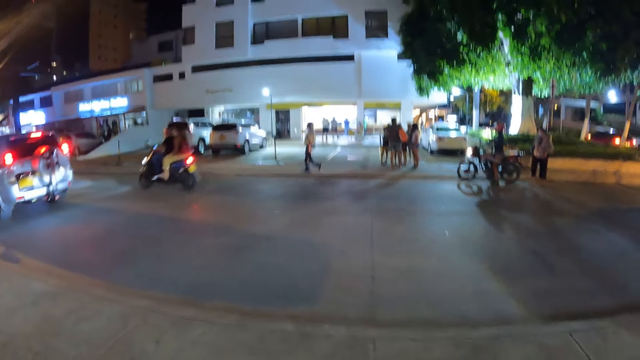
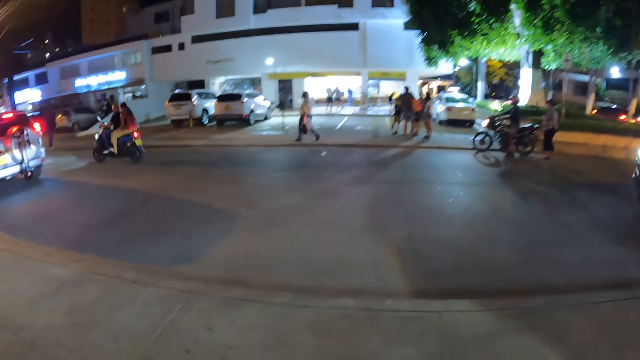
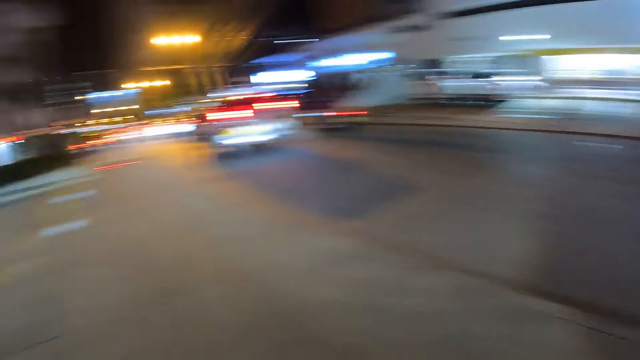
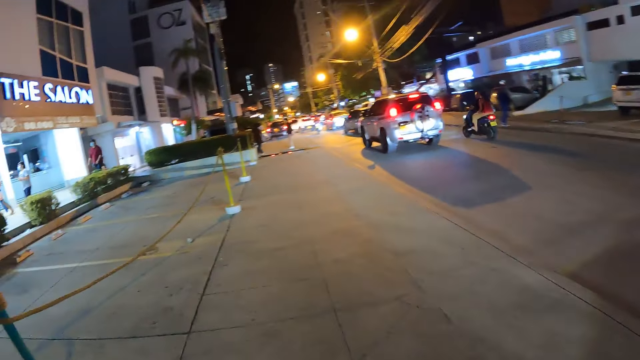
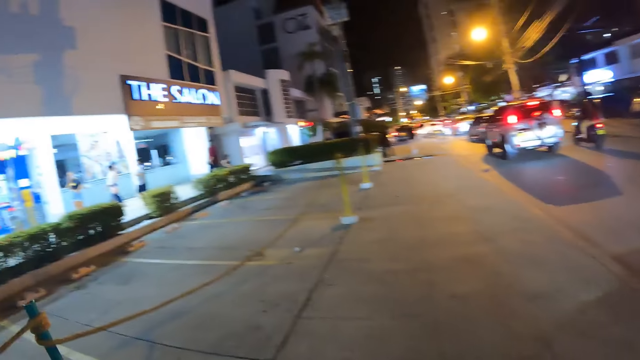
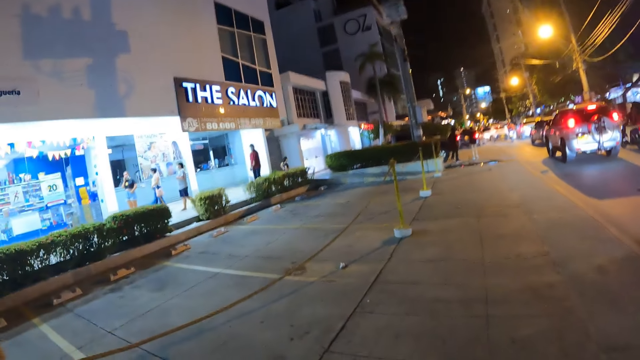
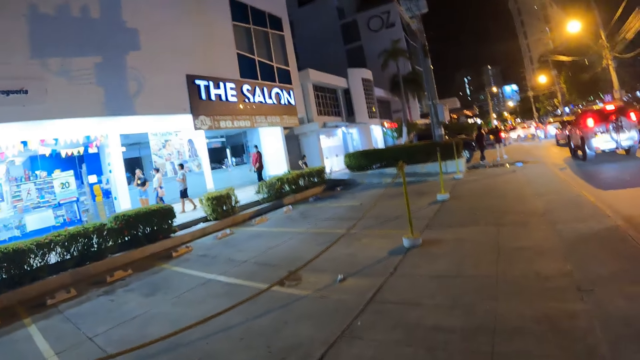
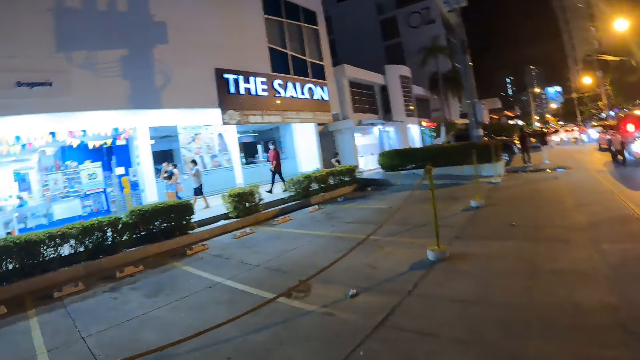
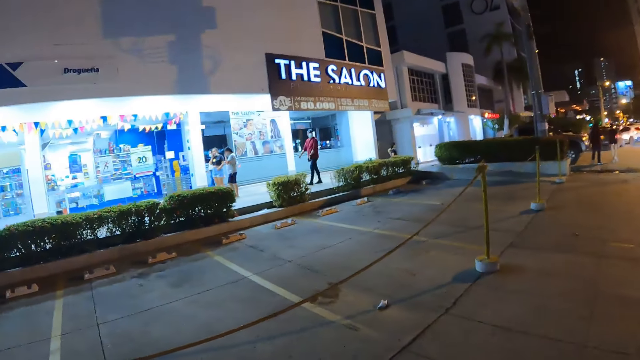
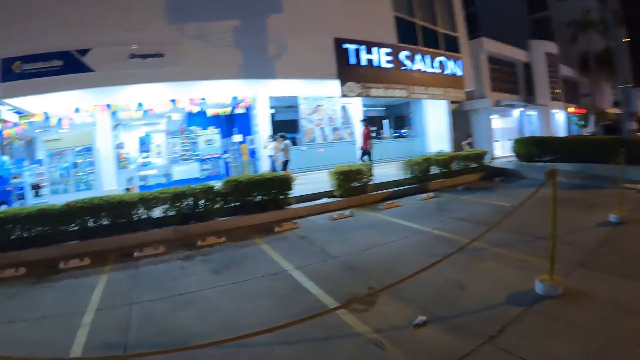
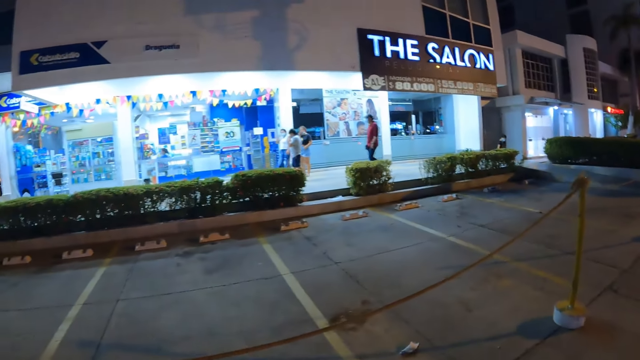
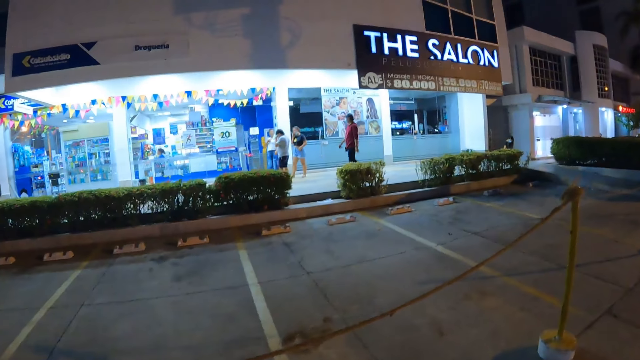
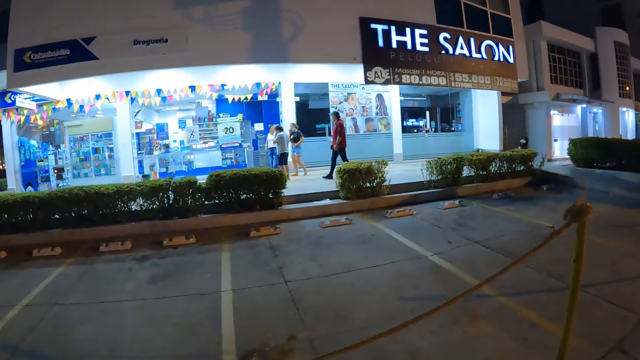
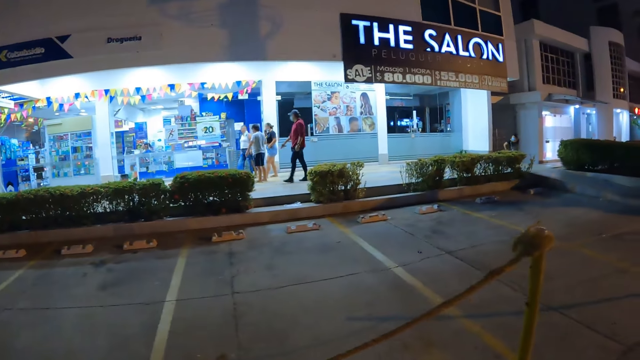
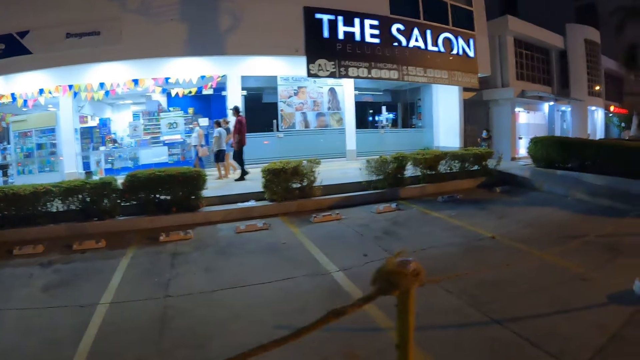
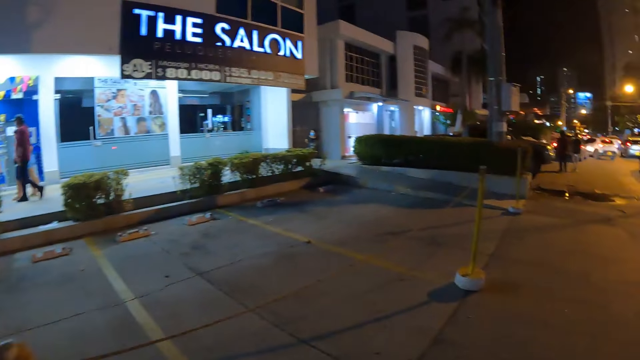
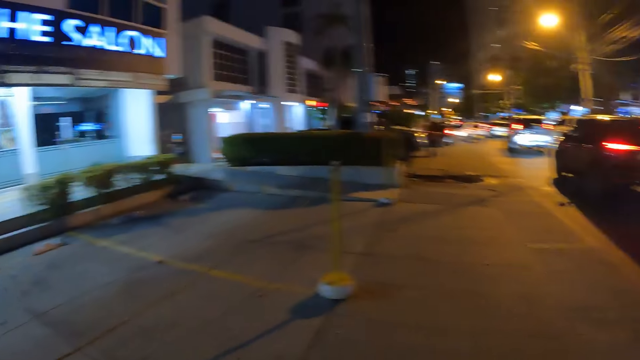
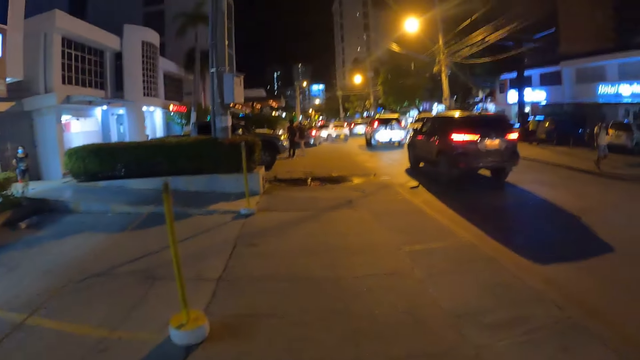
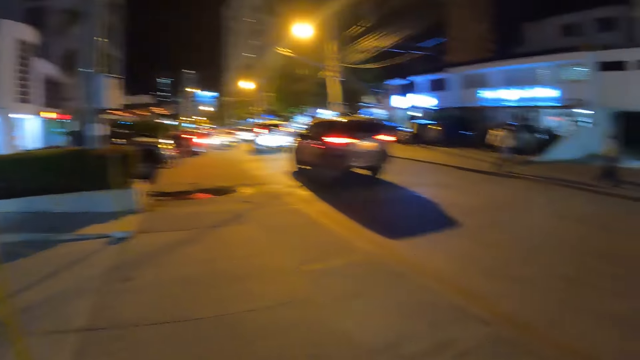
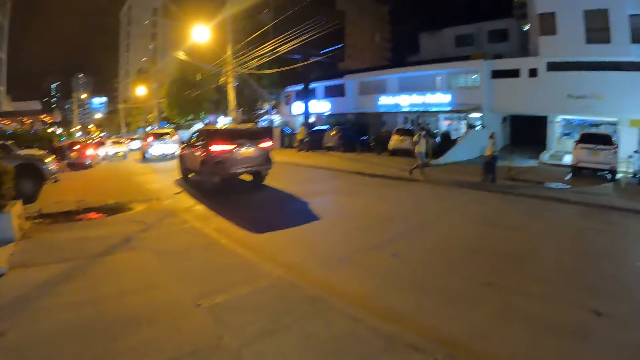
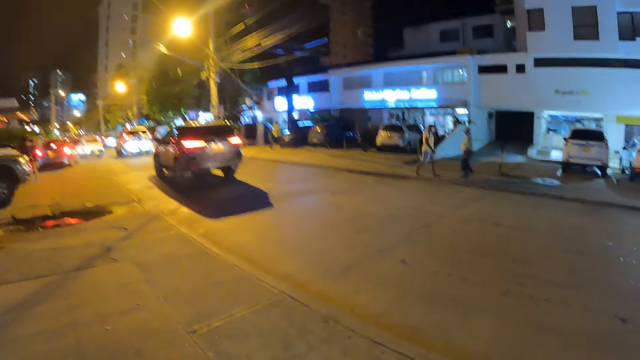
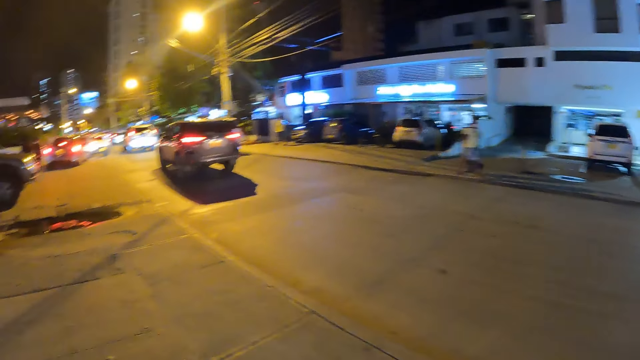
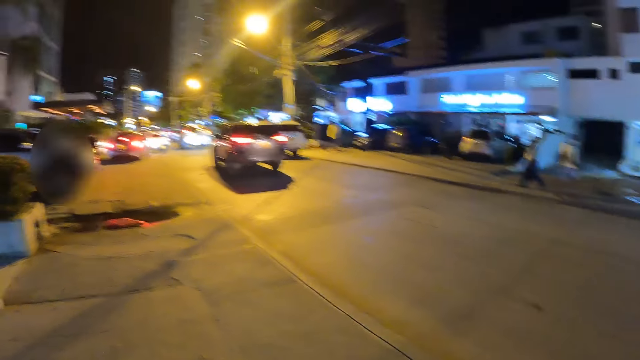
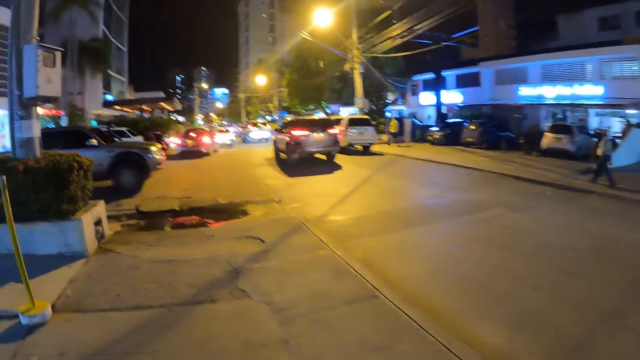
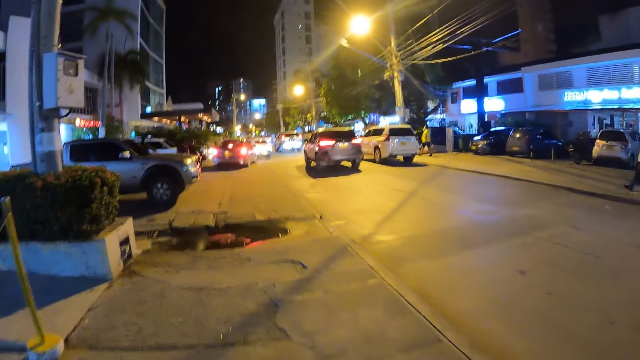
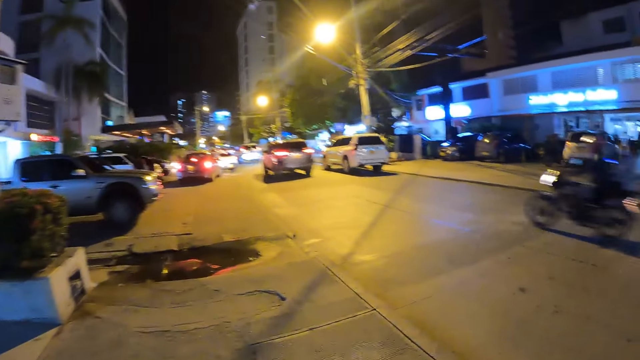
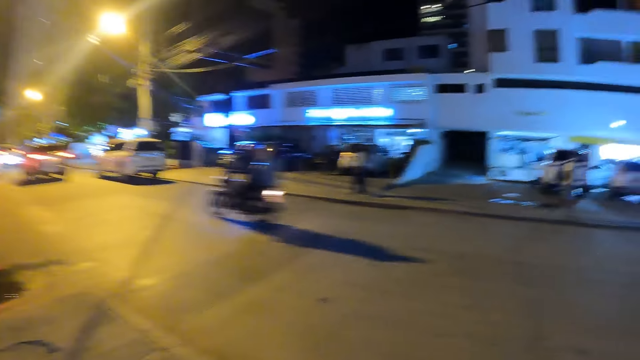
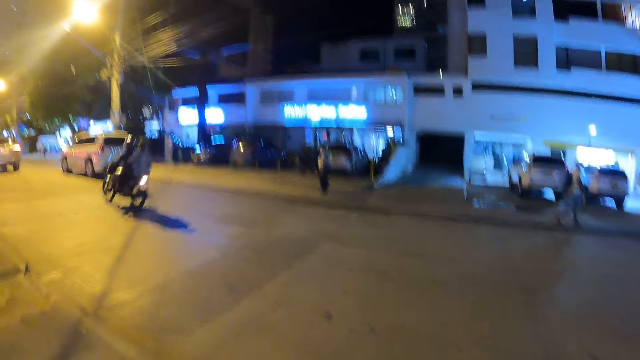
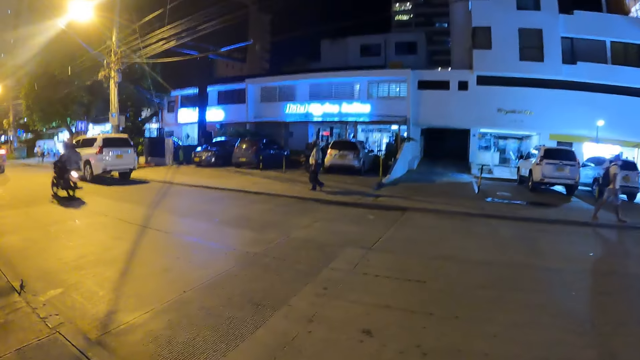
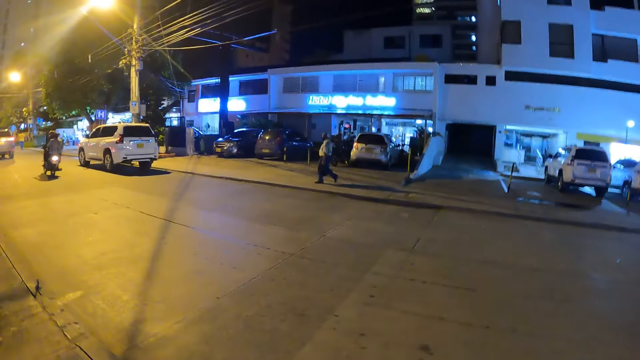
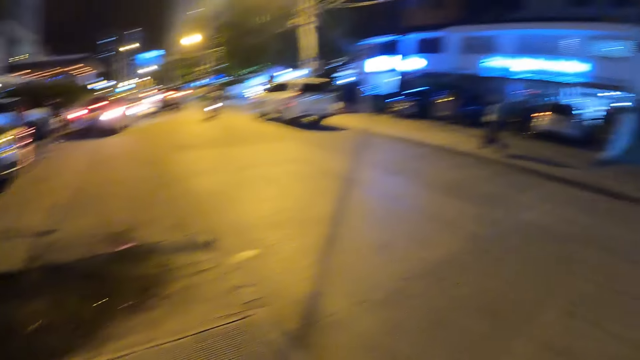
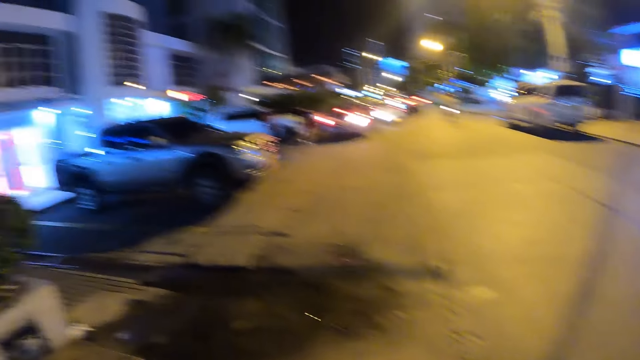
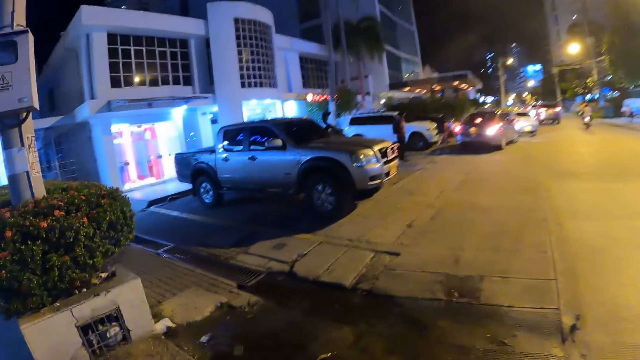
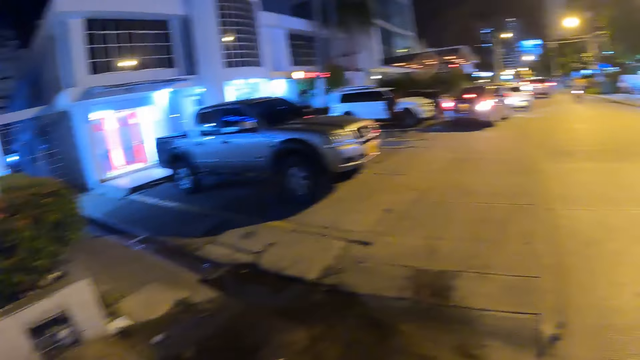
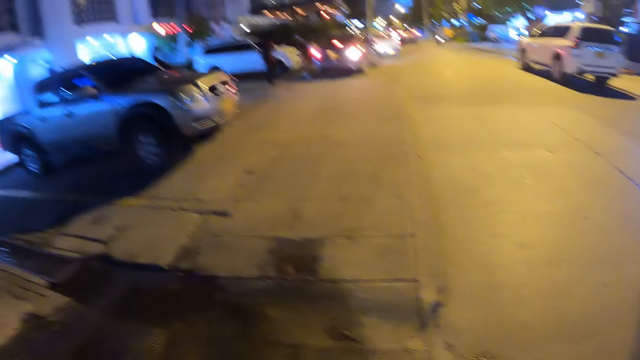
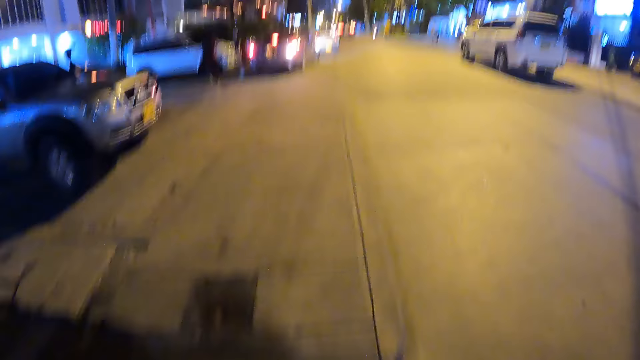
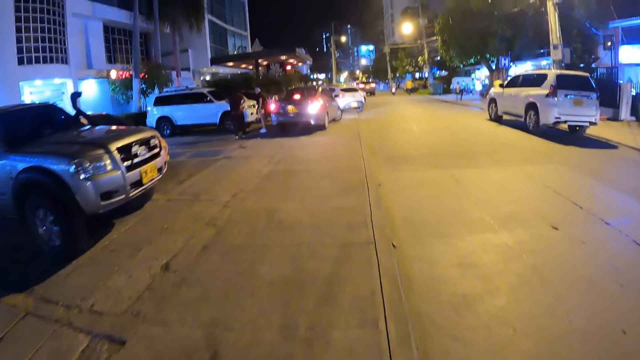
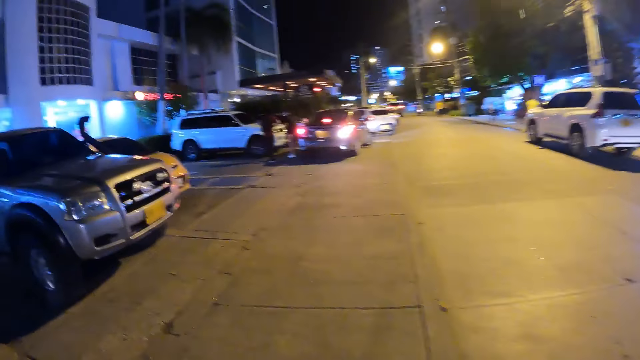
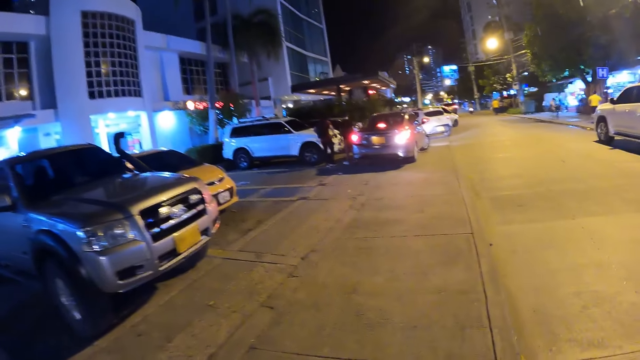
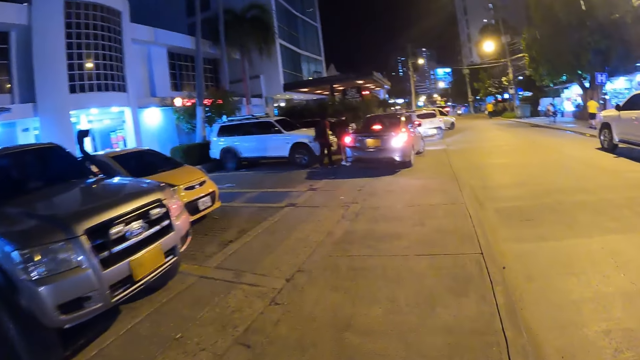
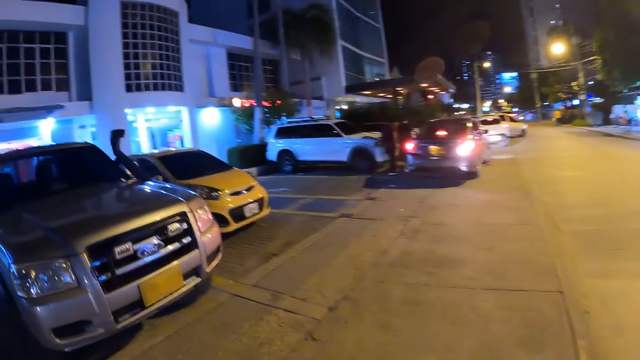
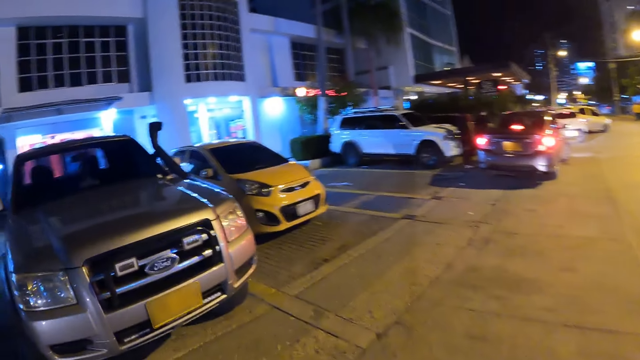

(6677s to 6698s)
The camera wearer walks along the road. They stare around. They walk along the road. They stare around. They walk along the road.
